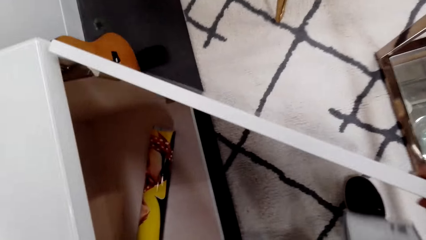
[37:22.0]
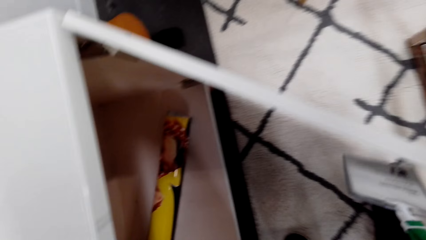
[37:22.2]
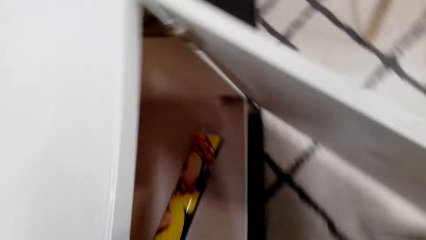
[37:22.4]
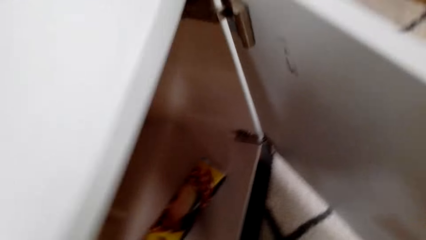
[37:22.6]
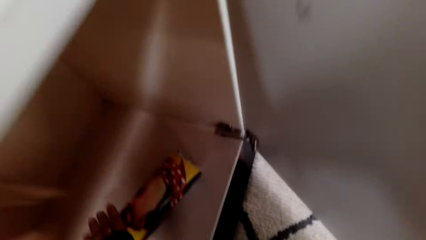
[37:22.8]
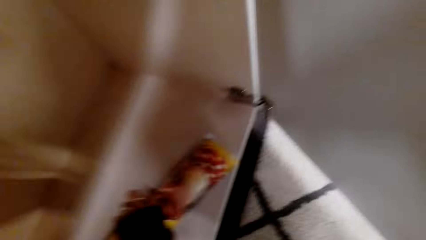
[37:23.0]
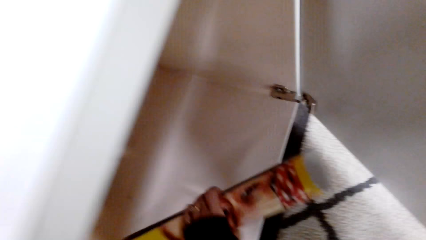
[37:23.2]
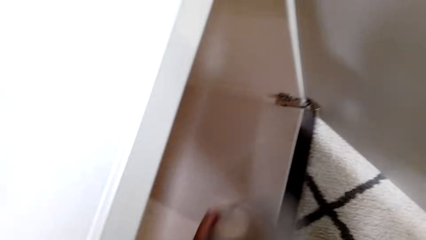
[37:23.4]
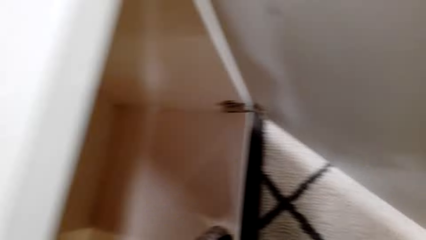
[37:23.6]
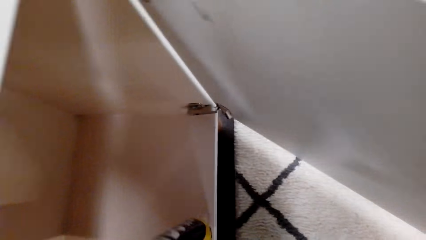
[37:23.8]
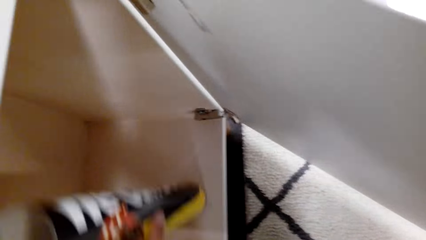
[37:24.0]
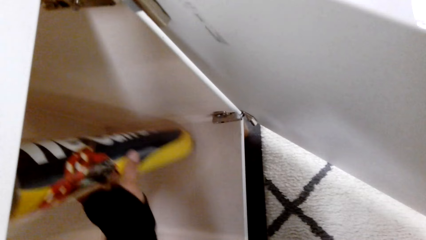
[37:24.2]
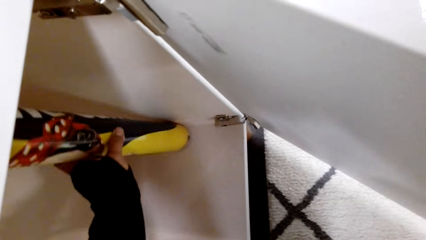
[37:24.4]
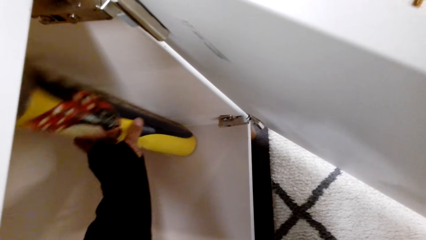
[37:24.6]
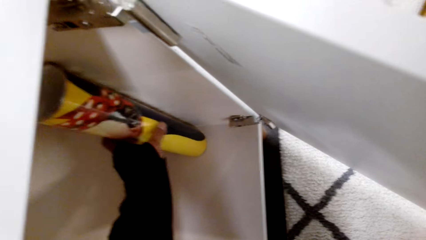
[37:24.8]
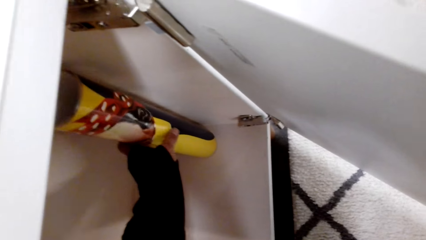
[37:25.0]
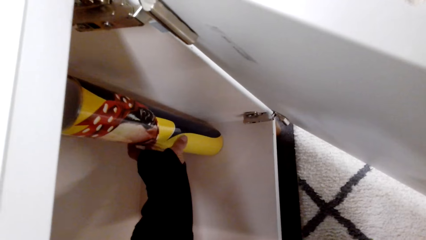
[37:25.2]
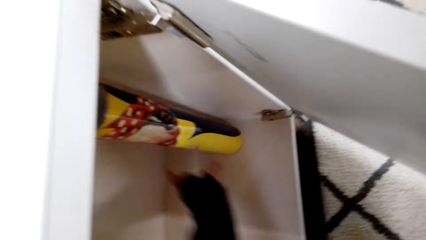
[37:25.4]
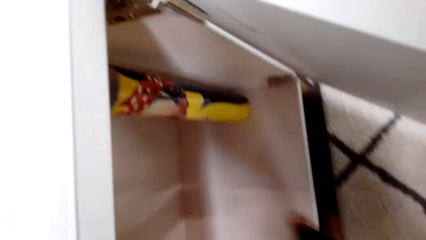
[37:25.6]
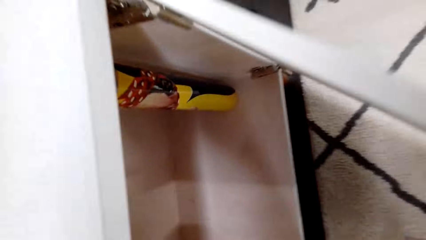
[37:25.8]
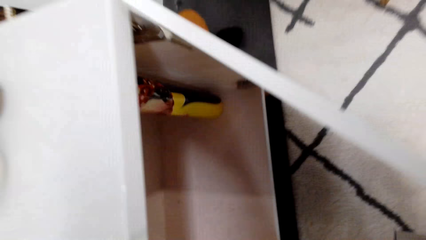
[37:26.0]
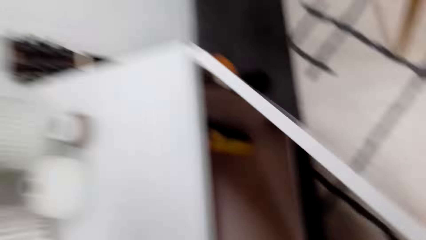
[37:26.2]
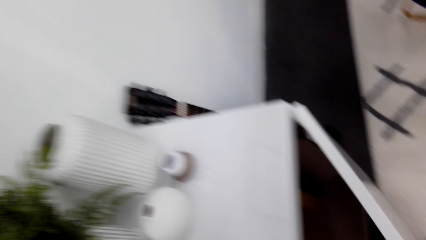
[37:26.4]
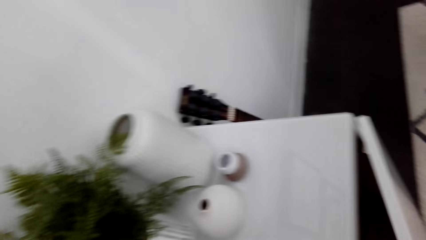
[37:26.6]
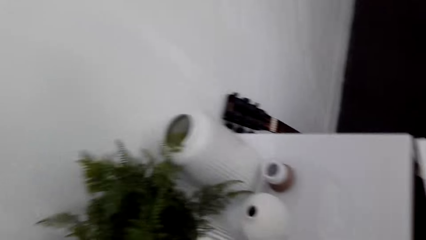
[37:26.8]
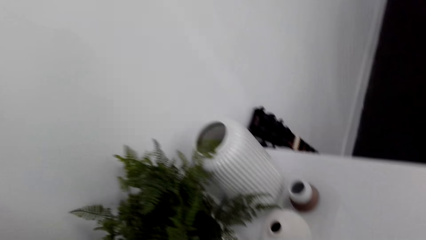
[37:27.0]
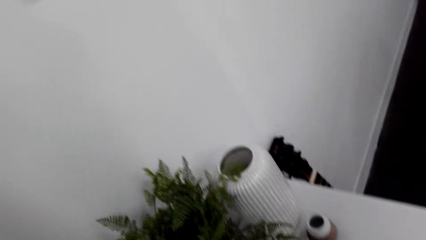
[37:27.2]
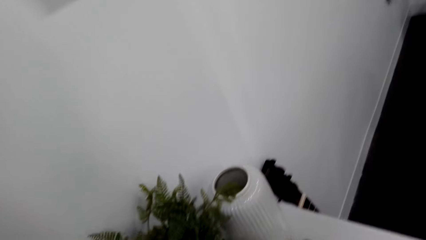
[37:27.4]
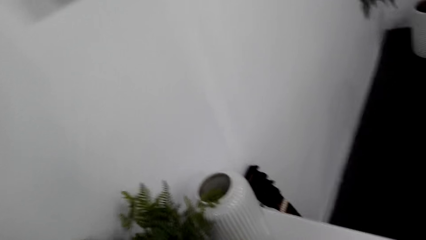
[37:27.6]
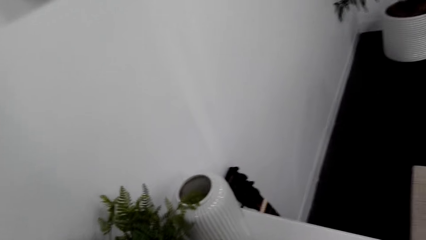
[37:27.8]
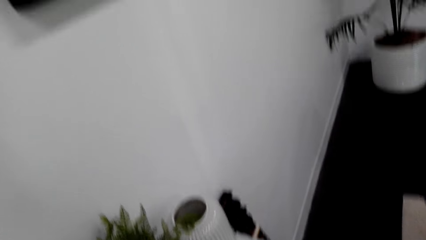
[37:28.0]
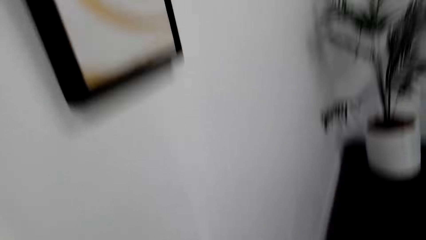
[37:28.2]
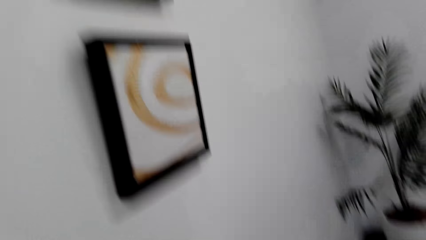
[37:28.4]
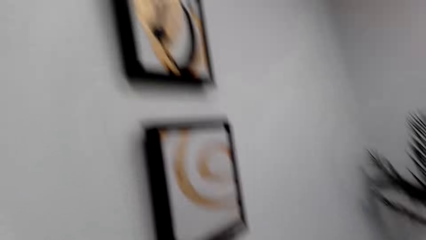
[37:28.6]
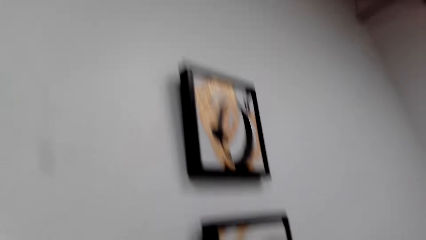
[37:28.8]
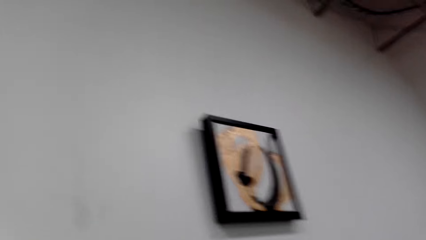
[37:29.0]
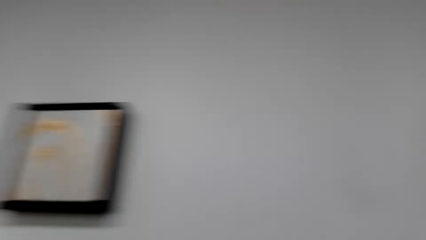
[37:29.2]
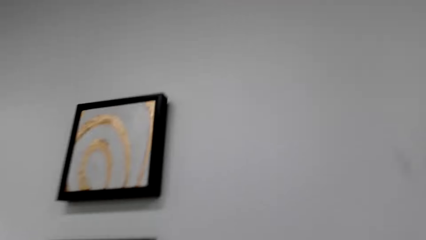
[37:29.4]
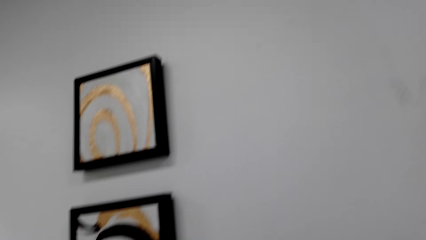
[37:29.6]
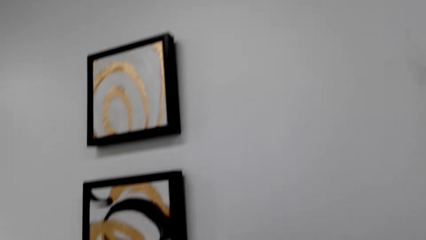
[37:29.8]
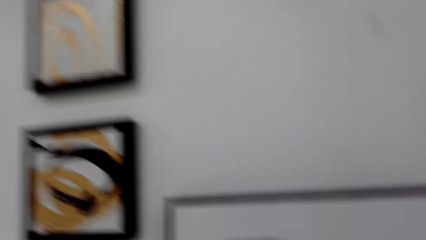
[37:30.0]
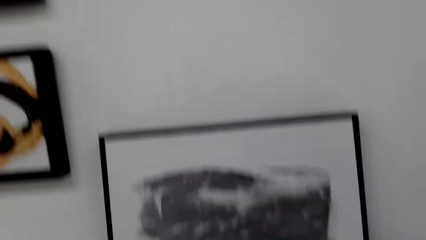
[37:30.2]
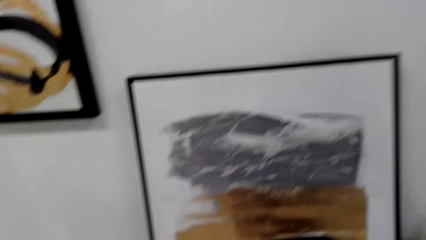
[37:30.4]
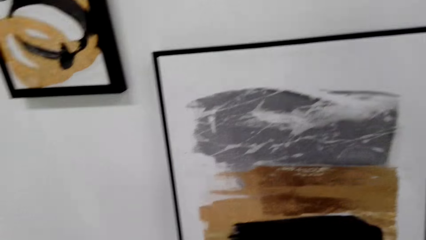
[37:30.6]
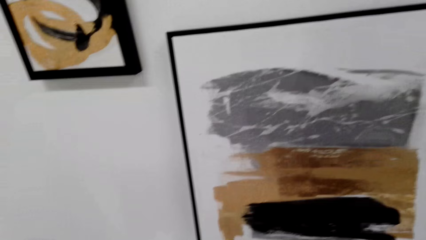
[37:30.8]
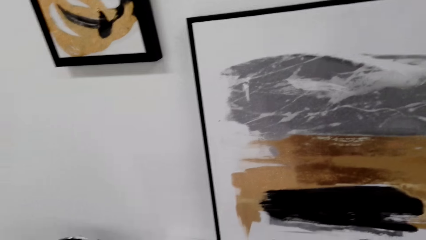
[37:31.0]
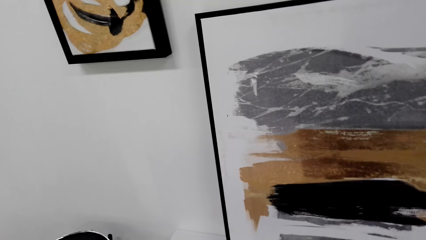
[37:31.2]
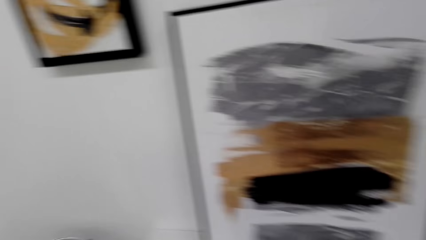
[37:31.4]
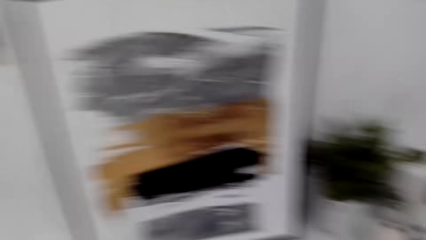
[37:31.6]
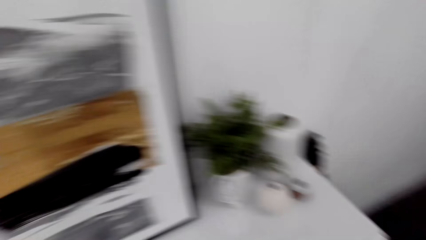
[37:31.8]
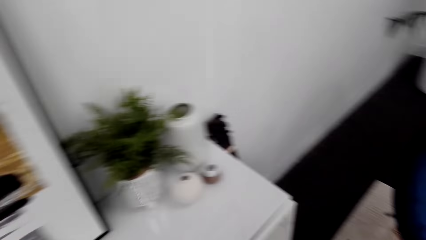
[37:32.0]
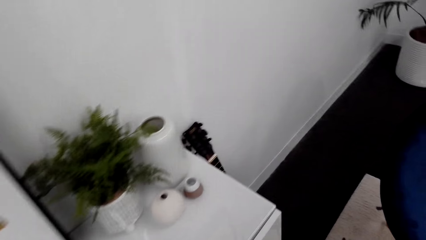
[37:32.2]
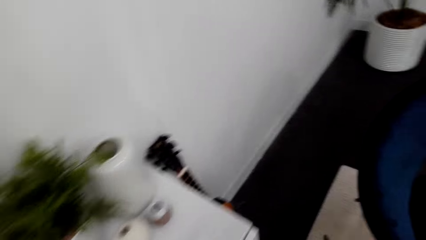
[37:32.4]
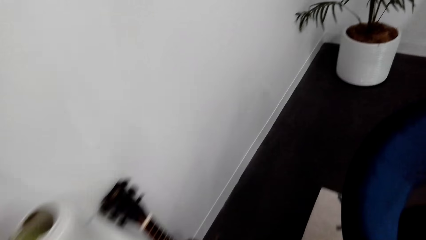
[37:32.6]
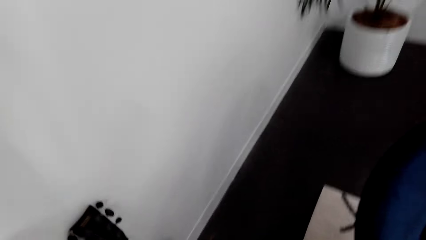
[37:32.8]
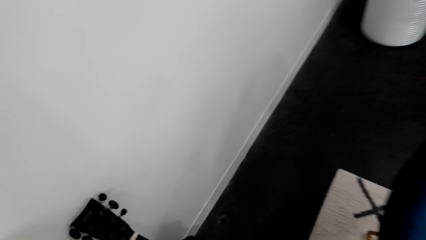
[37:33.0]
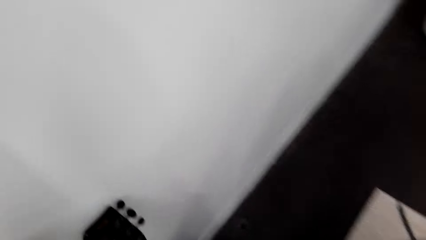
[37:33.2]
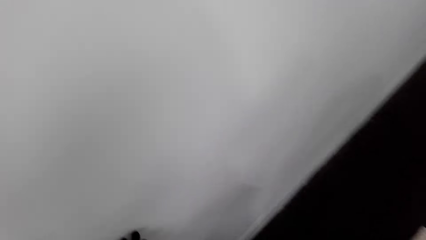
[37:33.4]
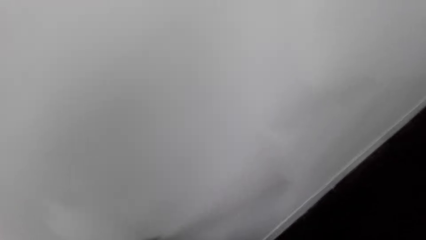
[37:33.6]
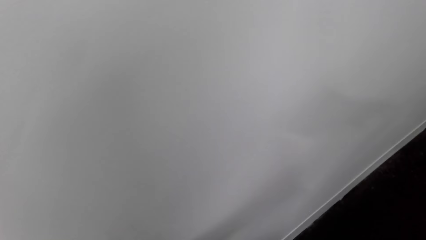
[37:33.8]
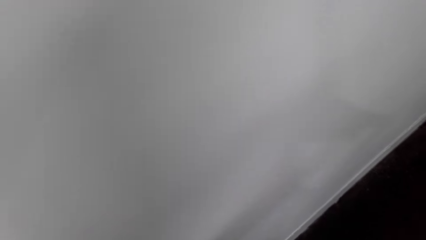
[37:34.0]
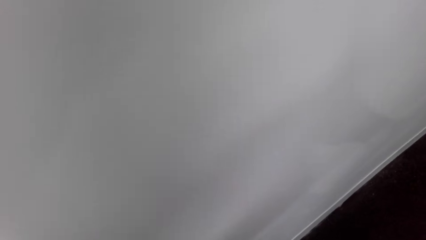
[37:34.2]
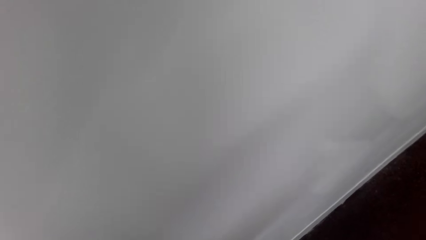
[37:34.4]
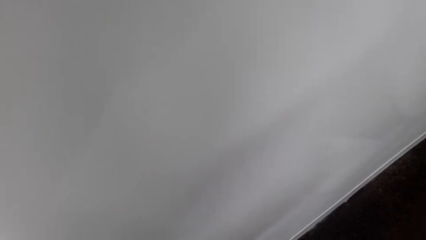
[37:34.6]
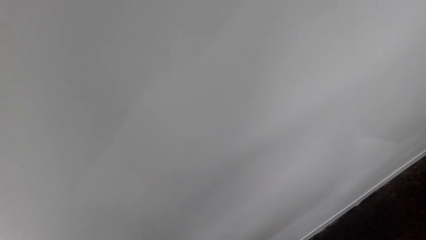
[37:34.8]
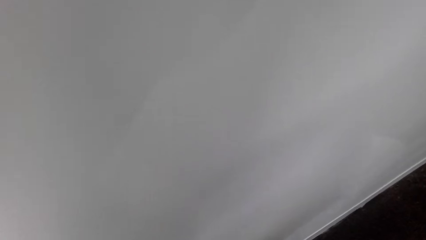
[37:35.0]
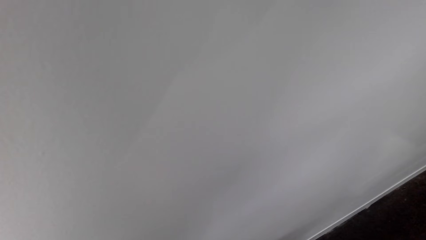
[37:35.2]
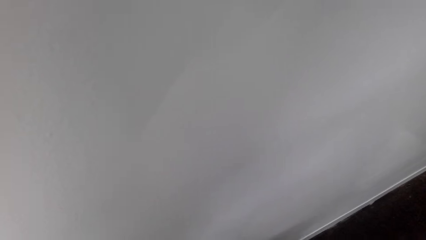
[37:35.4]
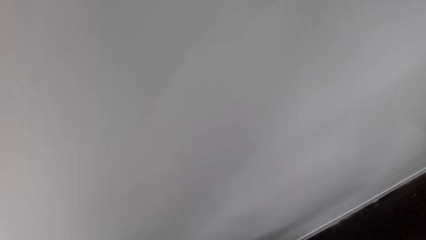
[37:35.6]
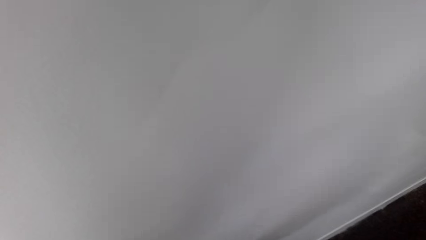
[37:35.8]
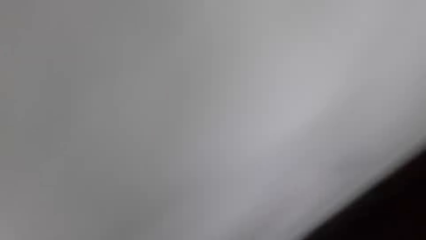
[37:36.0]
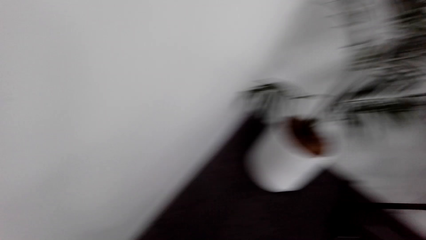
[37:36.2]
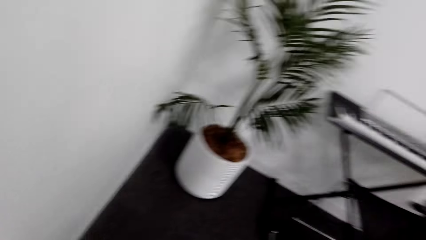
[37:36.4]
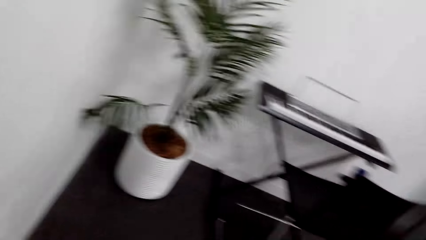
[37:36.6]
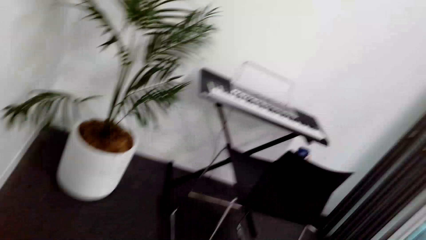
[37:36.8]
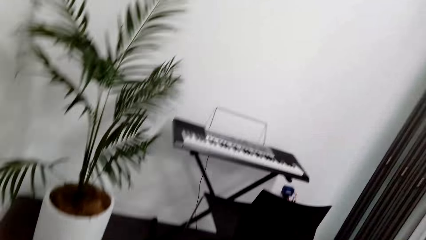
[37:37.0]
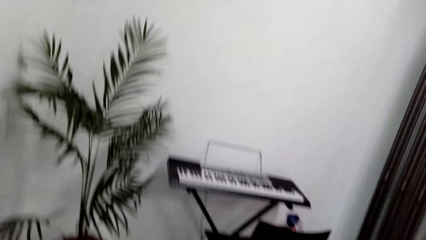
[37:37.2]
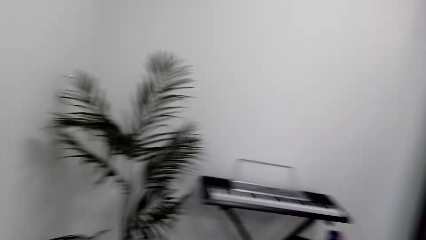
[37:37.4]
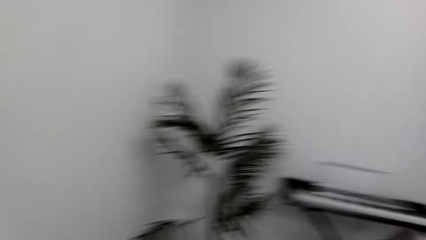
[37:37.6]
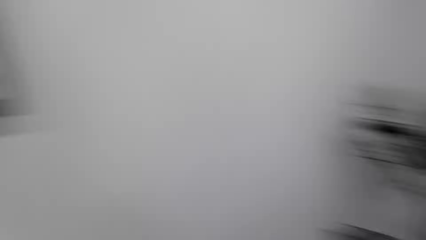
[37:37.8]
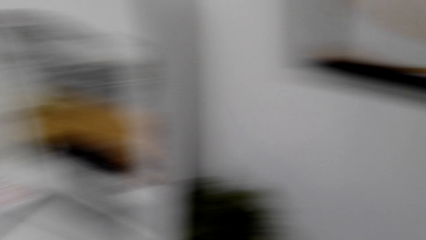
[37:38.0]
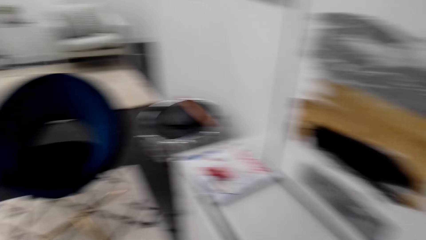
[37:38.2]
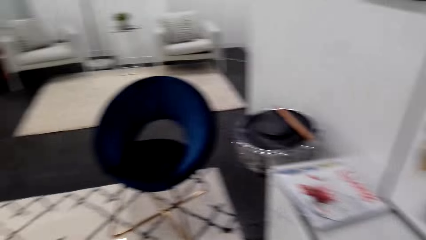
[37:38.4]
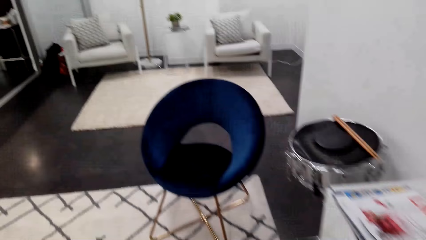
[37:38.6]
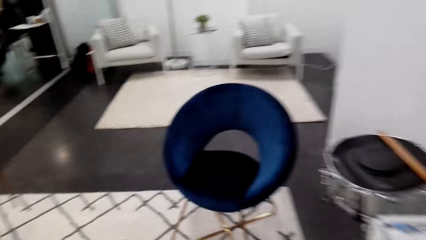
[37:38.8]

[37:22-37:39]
The camera wearer closes the cabinet door. They pick up the decoration. They put the decoration in the cabinet. They arrange the chart on the cupboard. They close the door. They look at the decorations. They look at the wall. They look around the room.
